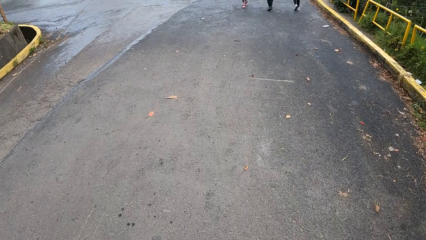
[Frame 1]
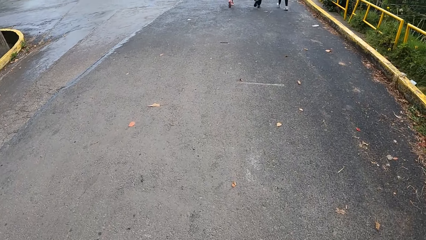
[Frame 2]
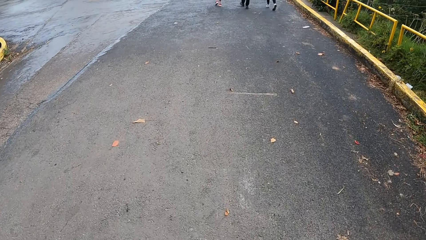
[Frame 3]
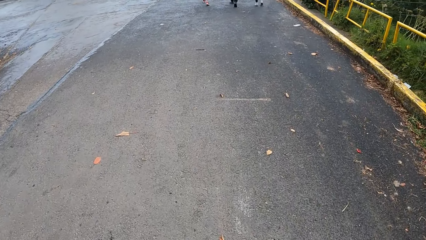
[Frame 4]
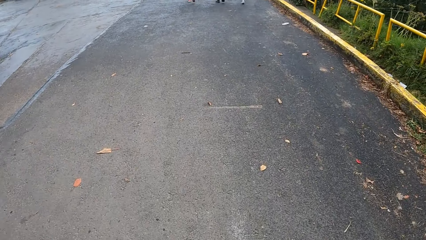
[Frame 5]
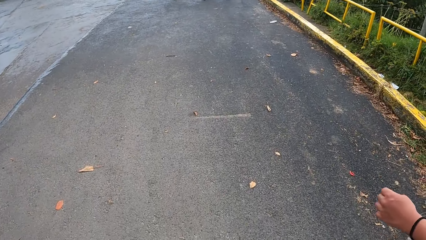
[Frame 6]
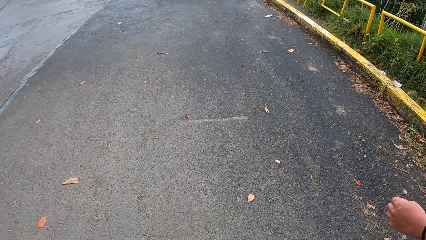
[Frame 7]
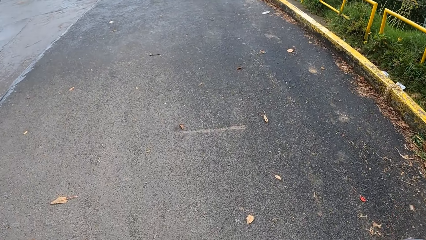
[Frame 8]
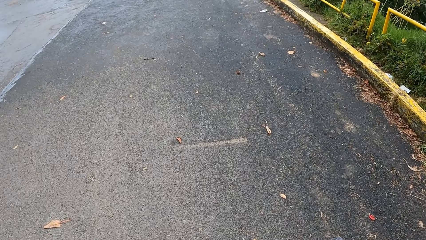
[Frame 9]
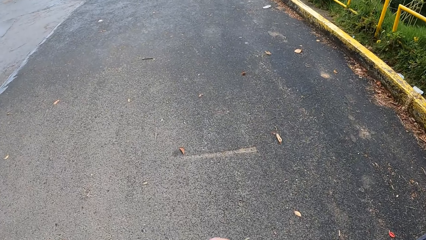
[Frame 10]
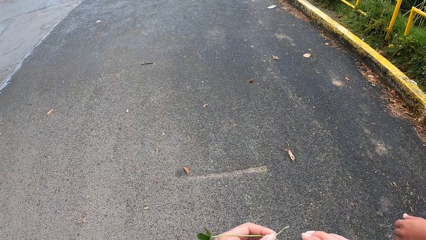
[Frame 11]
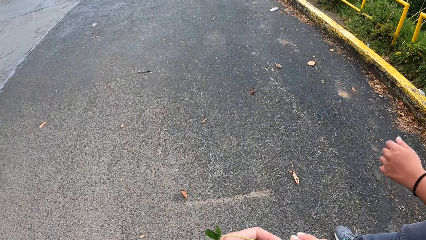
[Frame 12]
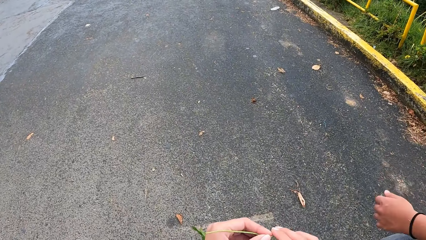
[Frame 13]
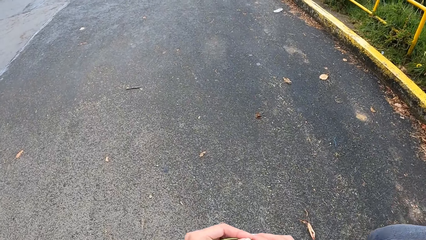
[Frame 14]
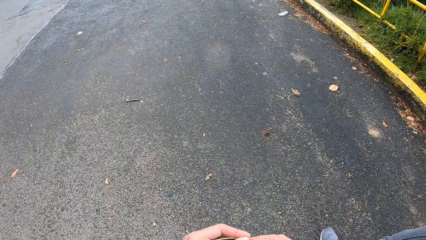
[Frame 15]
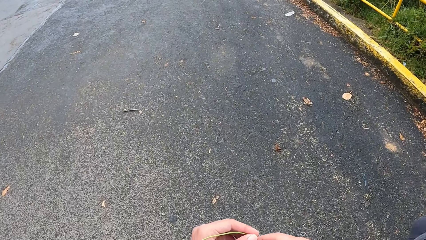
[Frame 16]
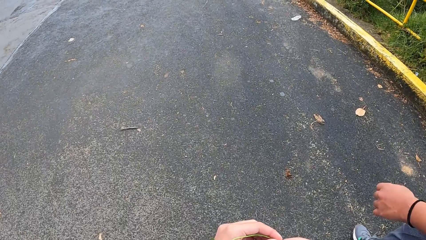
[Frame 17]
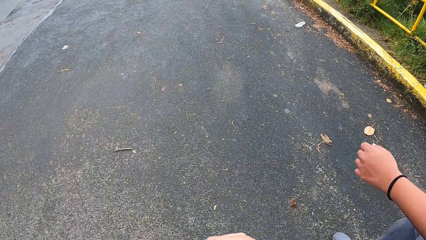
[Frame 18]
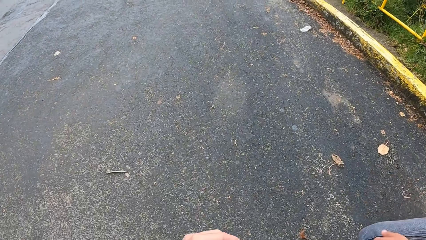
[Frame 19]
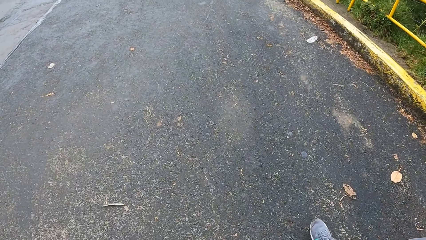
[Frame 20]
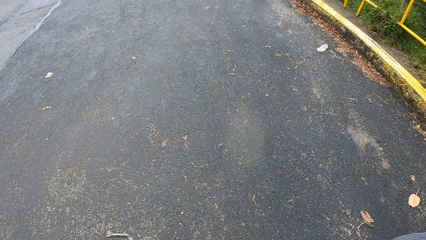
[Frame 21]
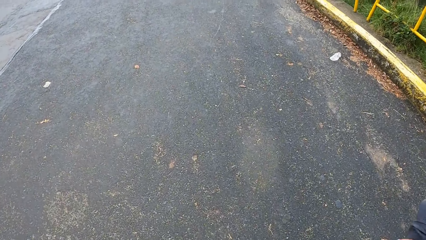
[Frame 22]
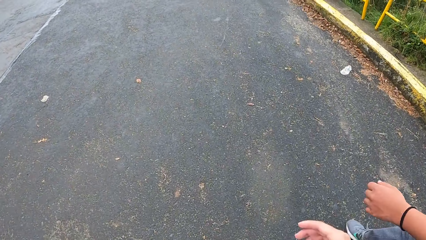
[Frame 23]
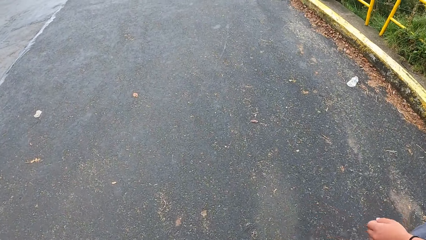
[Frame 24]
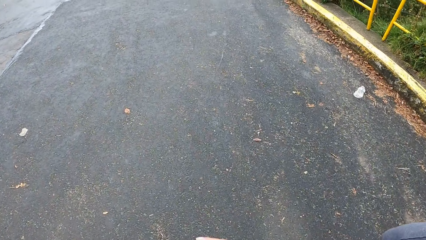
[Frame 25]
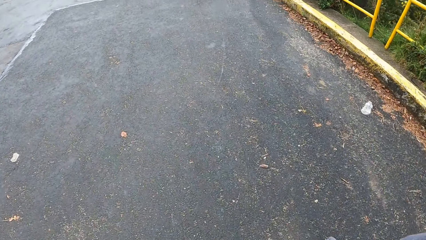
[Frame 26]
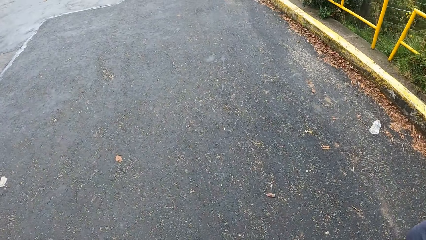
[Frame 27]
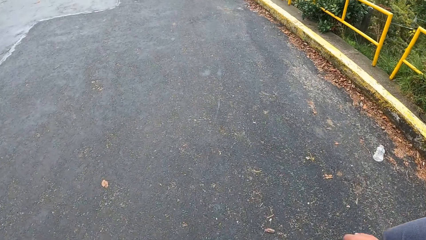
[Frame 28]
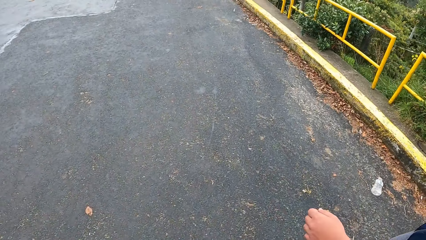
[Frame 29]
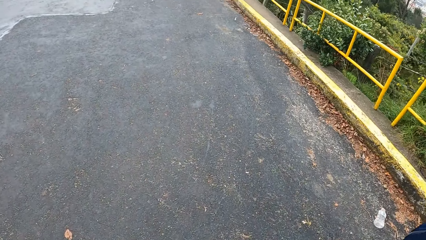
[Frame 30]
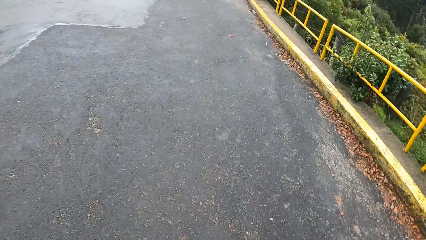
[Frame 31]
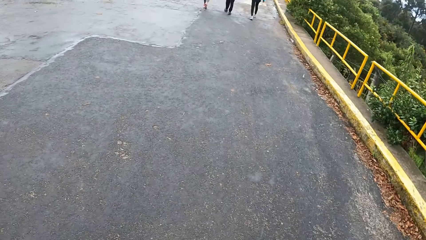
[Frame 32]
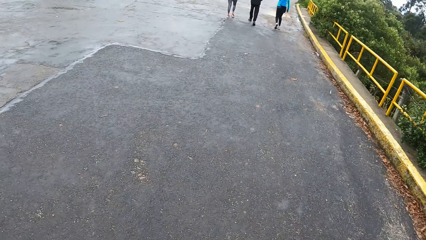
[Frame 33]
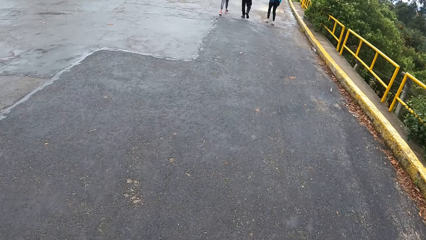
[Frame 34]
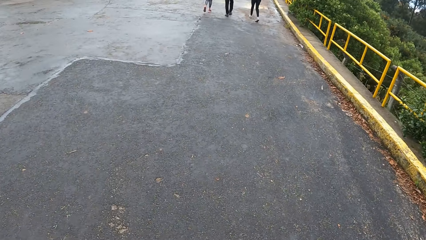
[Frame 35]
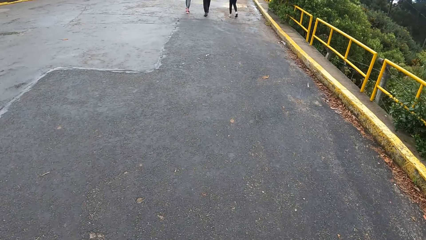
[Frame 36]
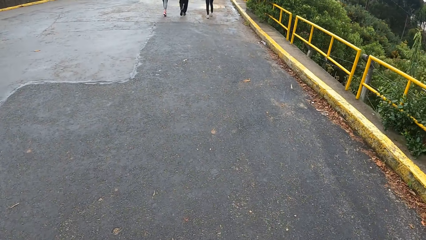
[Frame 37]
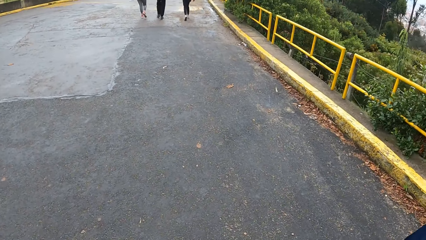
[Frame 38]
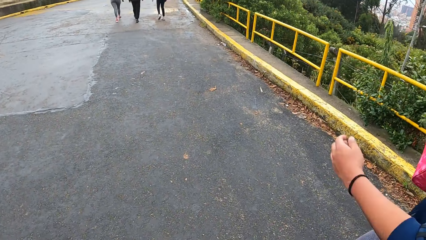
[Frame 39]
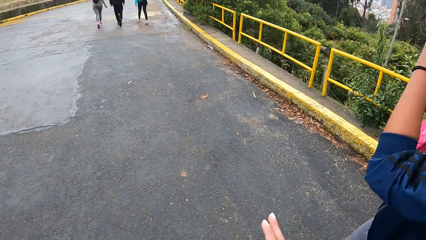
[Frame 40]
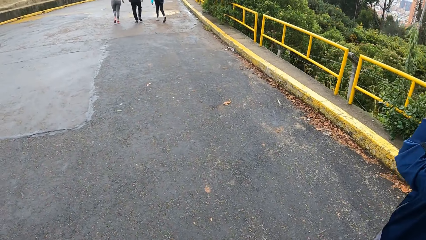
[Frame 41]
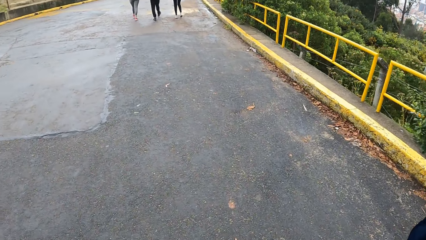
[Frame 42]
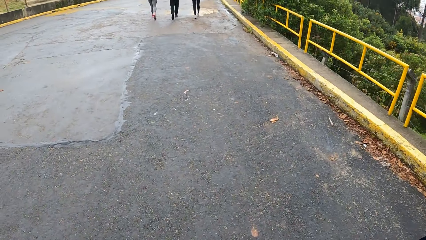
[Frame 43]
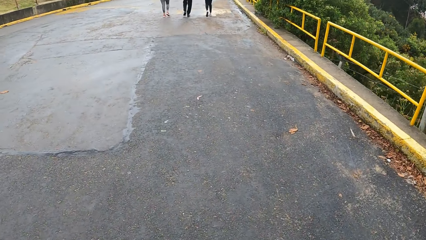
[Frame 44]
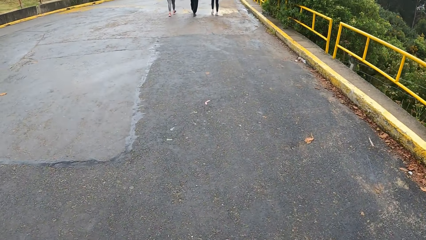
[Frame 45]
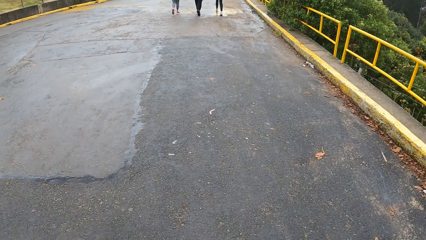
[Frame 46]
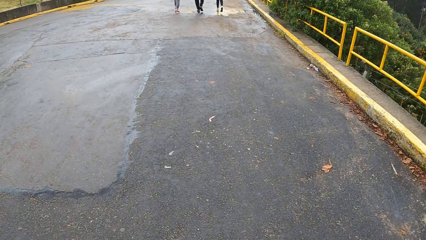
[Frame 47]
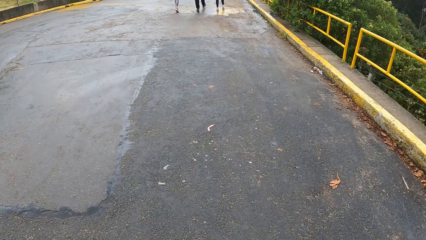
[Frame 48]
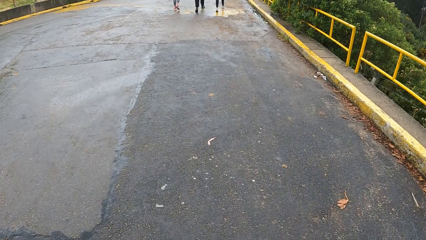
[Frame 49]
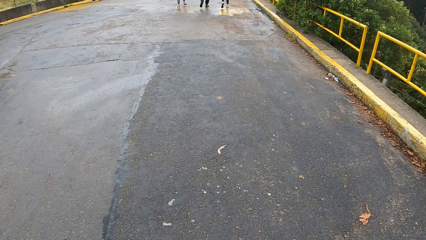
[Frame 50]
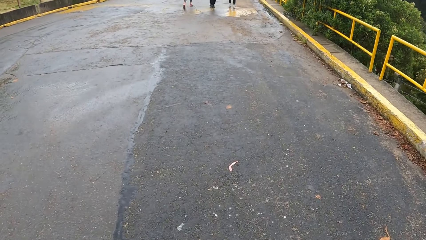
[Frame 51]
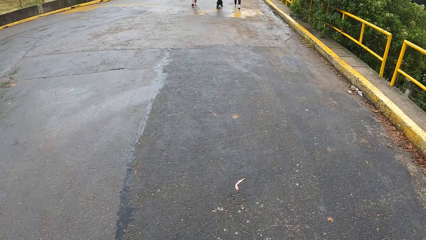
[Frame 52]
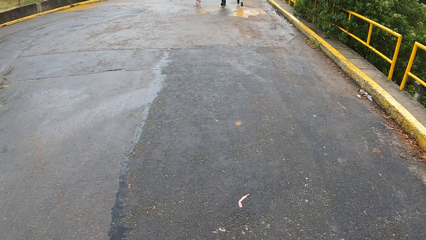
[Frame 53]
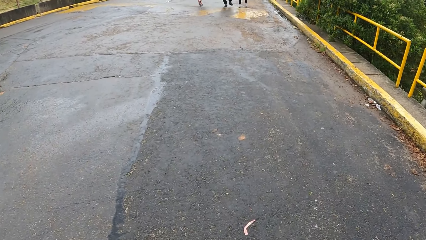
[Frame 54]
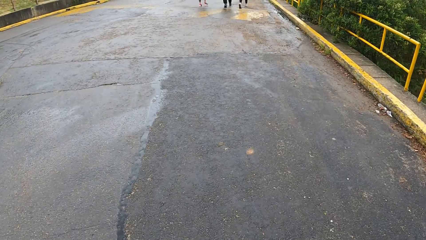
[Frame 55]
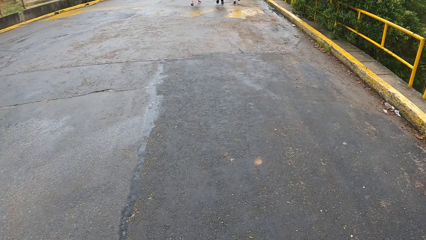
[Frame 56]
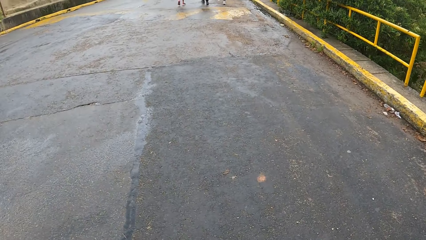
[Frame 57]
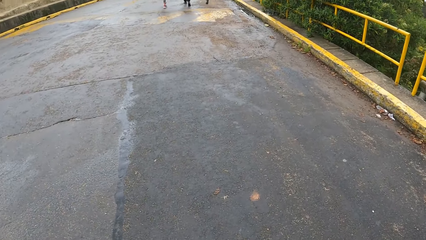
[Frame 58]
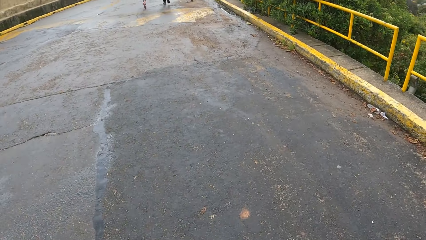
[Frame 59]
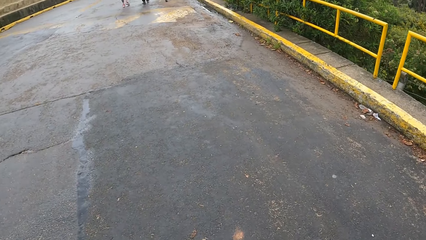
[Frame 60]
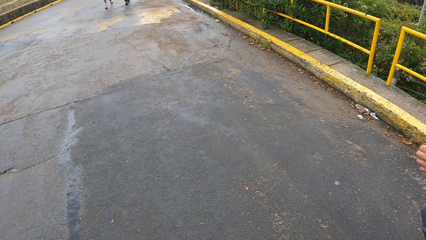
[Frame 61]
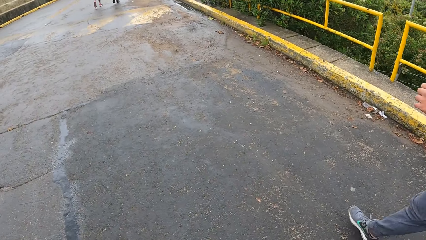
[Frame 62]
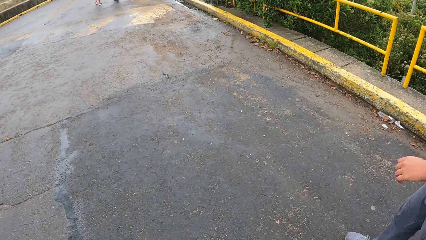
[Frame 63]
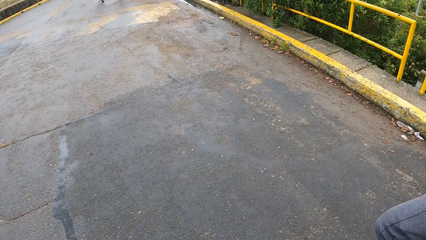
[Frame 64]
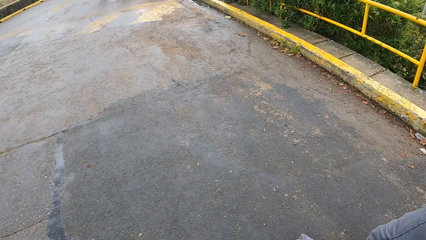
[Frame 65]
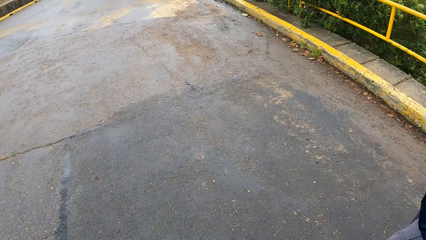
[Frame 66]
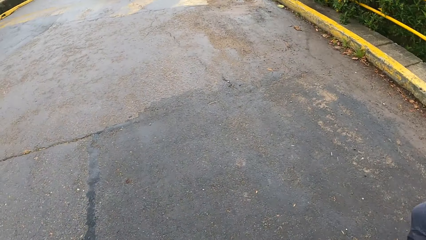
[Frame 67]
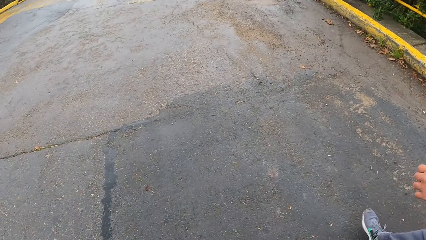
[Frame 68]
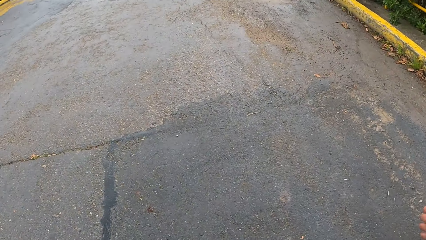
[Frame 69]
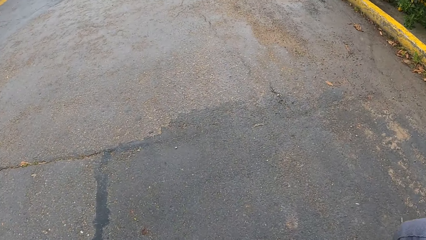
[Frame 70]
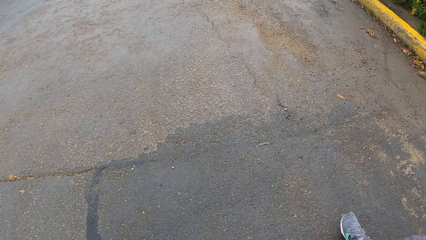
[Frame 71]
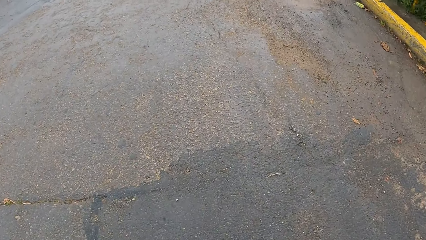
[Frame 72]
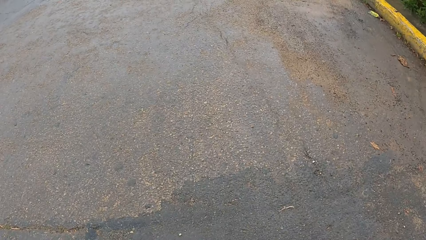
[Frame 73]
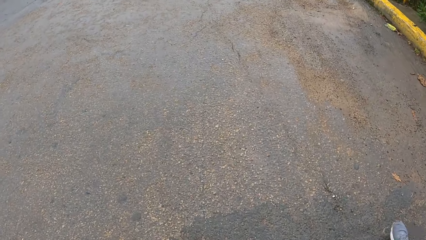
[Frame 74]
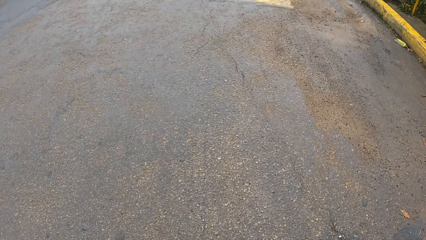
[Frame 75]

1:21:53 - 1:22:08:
The man raises his left hand towards his face. The camera wearer looks around the road. They walk along the road with the man. They look around. They walk along the road with the man.
